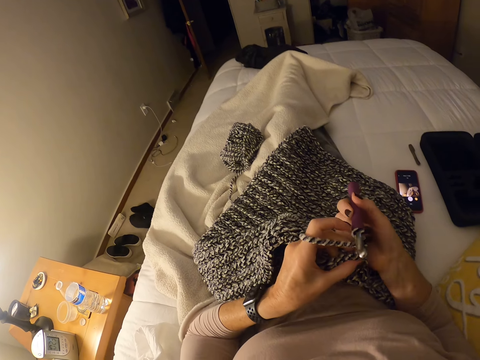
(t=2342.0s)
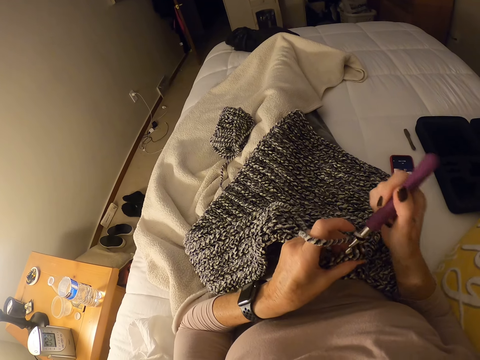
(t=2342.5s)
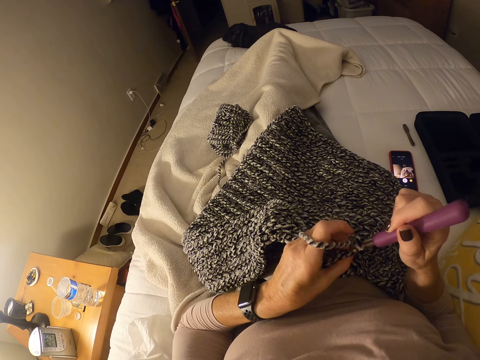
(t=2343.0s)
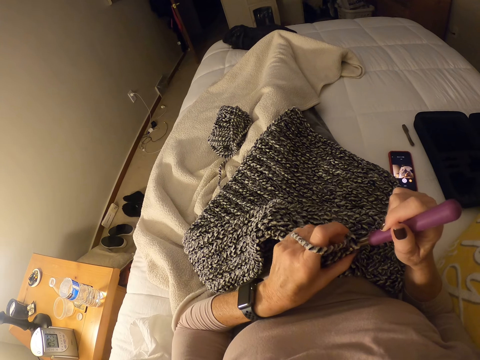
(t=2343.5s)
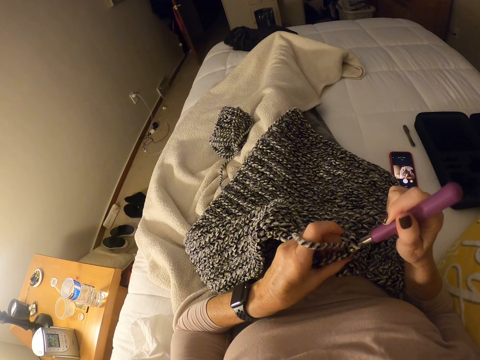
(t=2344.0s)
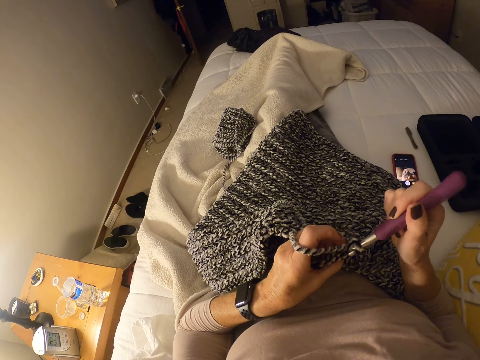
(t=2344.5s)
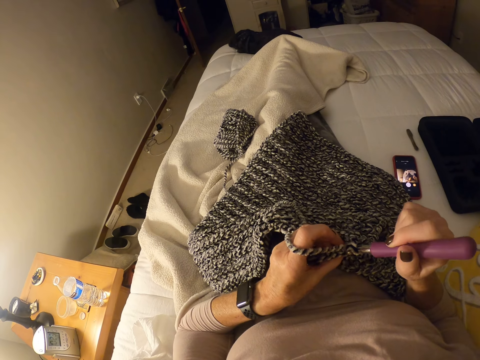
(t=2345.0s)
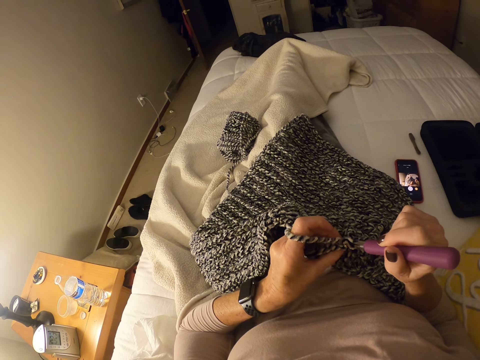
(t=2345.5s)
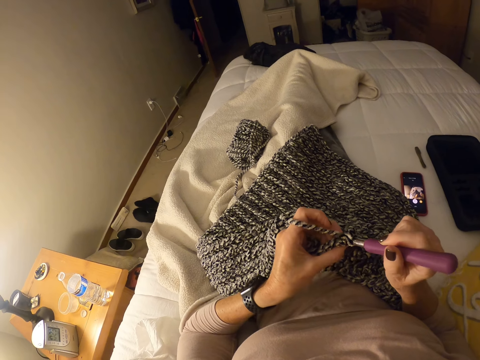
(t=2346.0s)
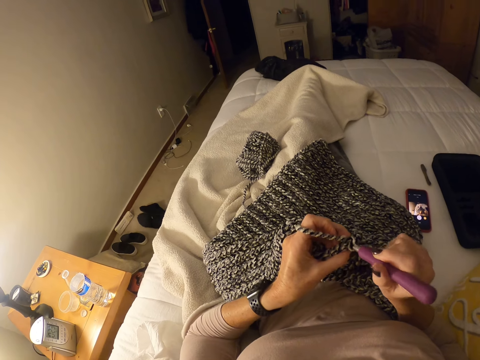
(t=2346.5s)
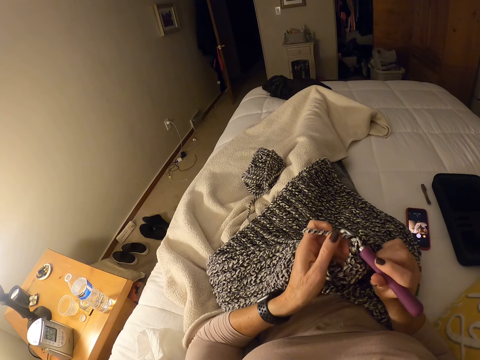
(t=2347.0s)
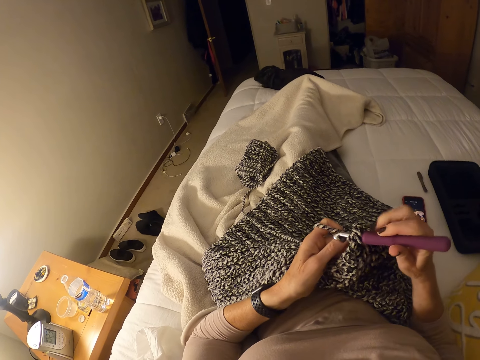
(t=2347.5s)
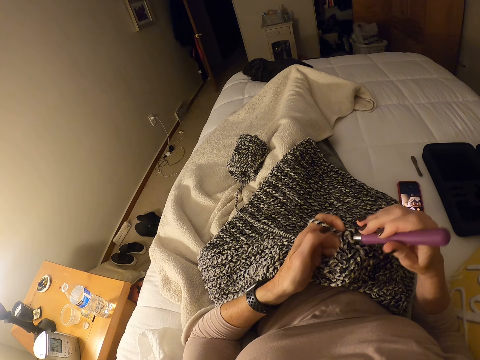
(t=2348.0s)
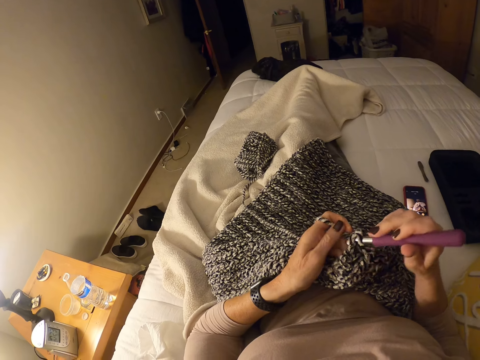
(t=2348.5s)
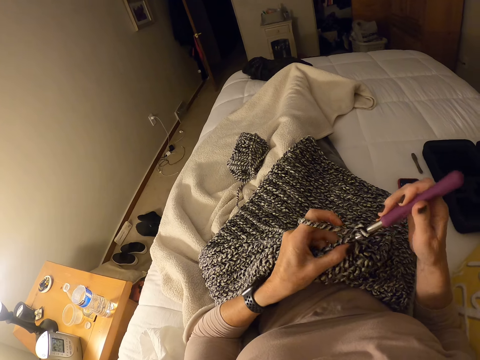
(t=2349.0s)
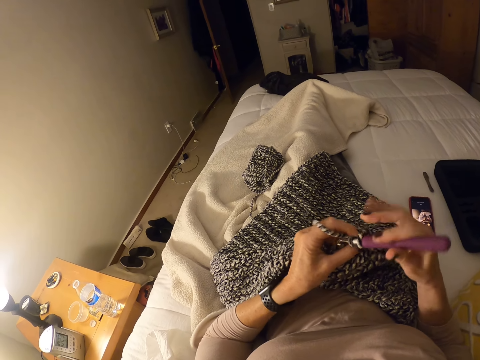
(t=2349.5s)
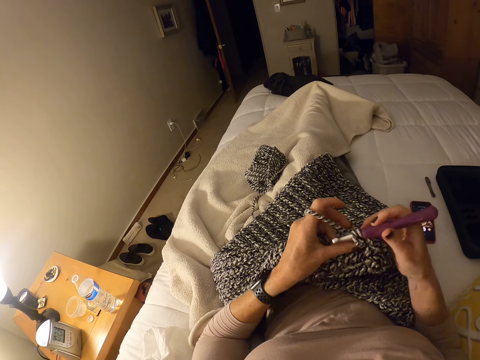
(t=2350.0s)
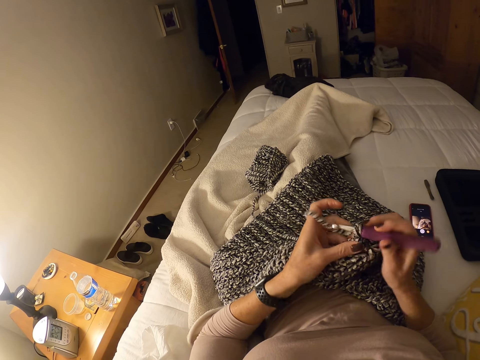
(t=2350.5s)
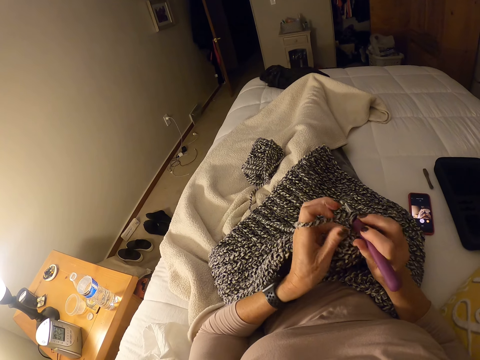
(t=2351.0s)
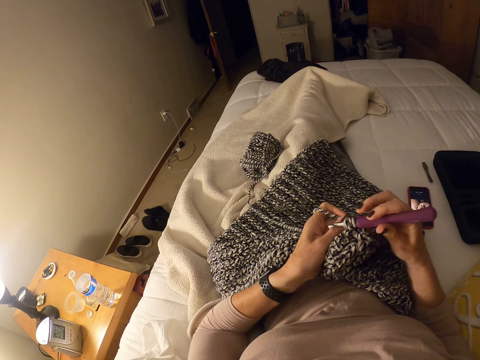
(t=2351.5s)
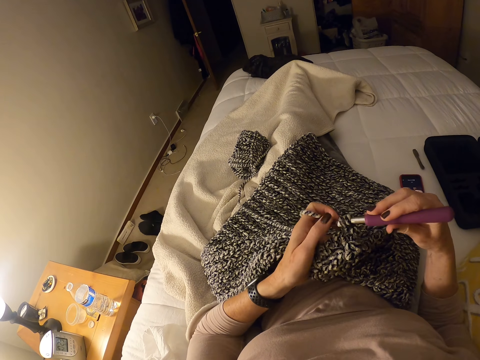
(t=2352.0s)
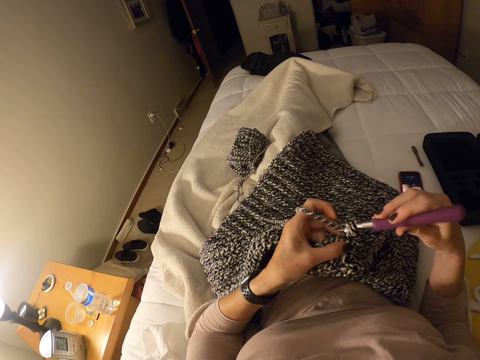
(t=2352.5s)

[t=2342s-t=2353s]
The camera wearer crochets the strip of yarn into a cloth with the crochet hook and her left hand.

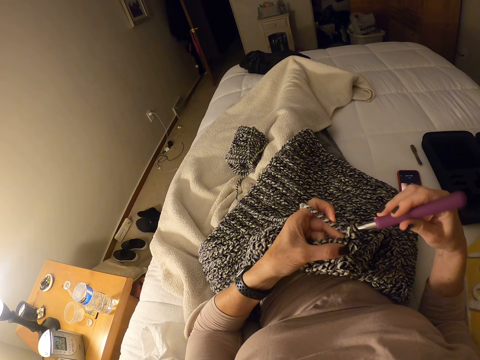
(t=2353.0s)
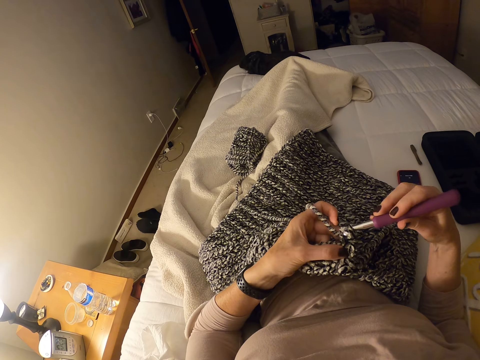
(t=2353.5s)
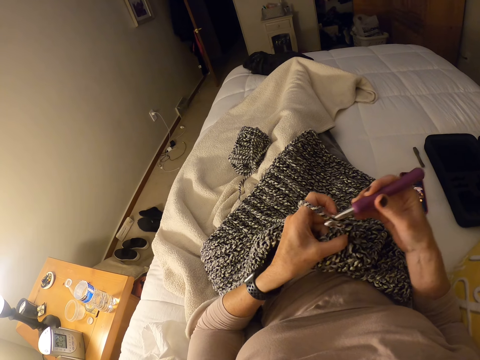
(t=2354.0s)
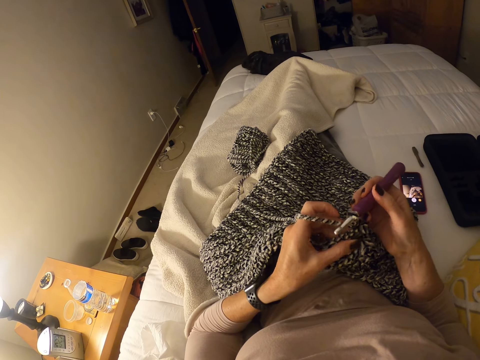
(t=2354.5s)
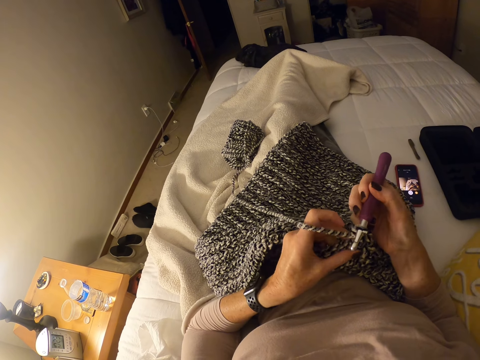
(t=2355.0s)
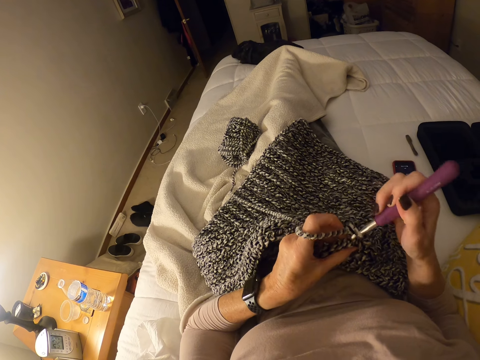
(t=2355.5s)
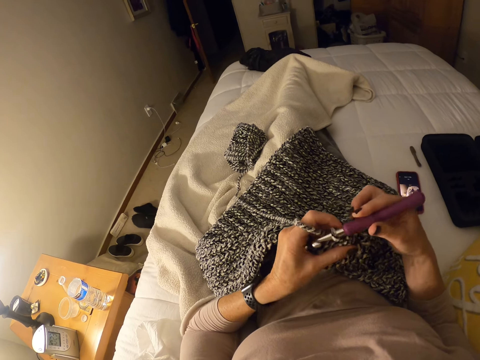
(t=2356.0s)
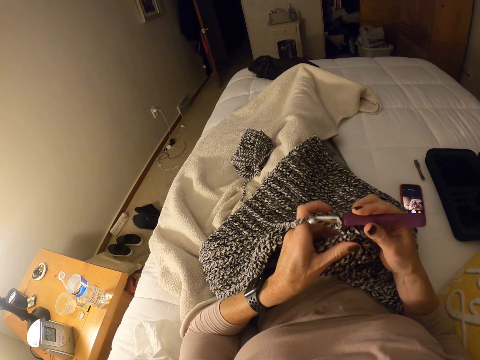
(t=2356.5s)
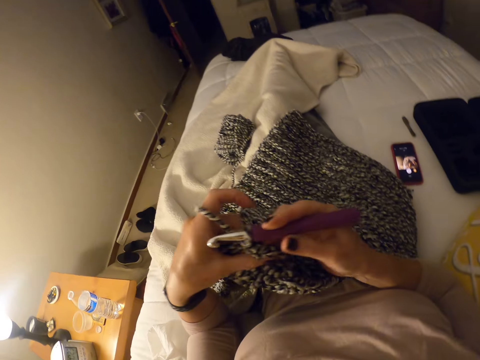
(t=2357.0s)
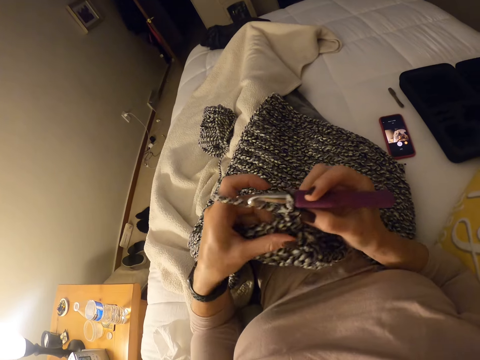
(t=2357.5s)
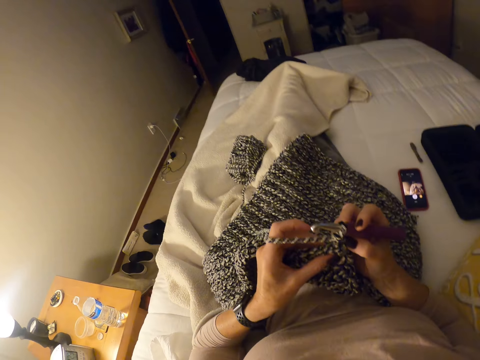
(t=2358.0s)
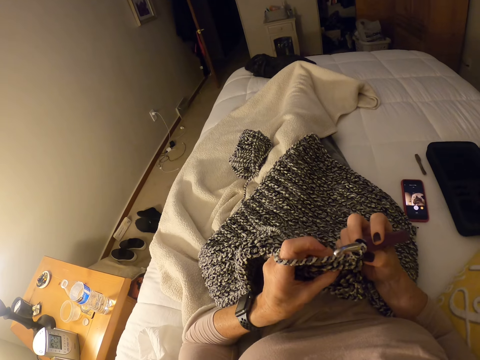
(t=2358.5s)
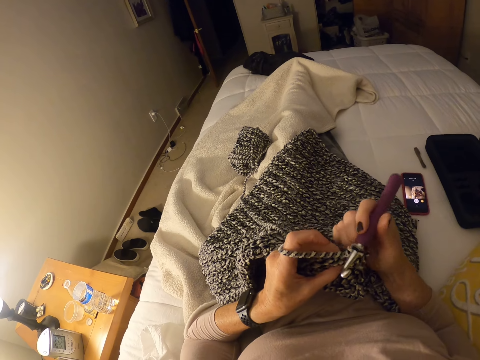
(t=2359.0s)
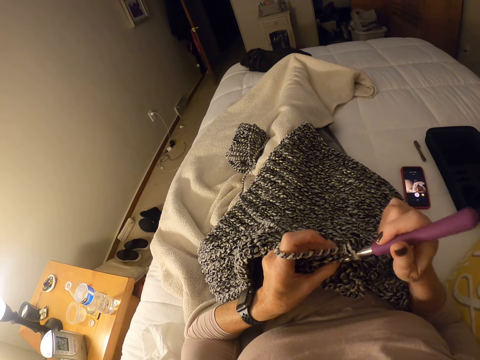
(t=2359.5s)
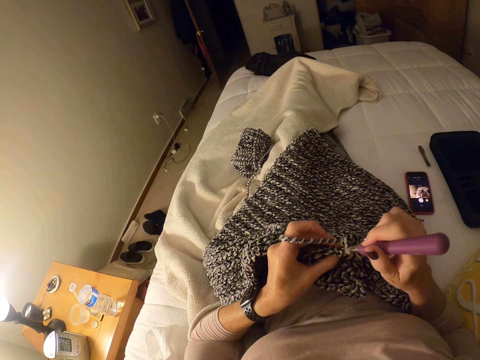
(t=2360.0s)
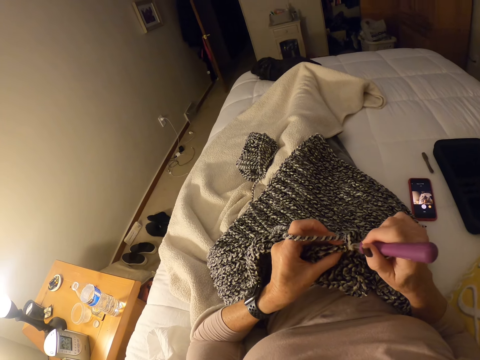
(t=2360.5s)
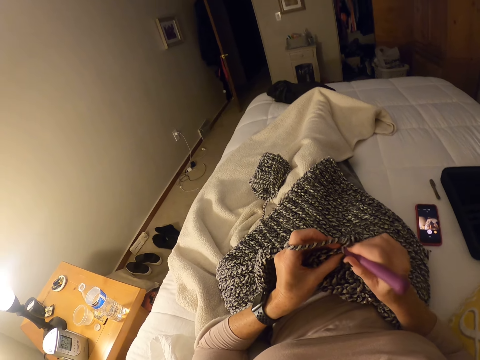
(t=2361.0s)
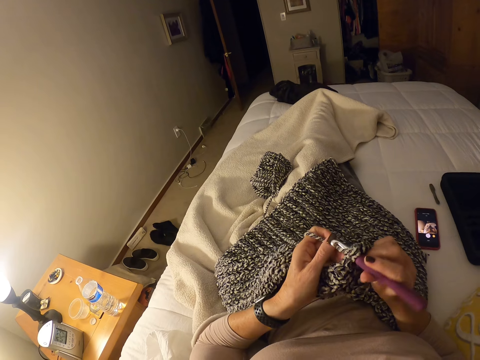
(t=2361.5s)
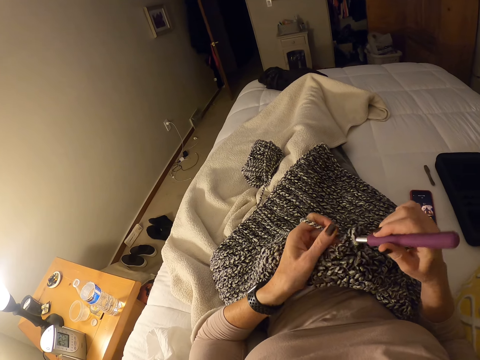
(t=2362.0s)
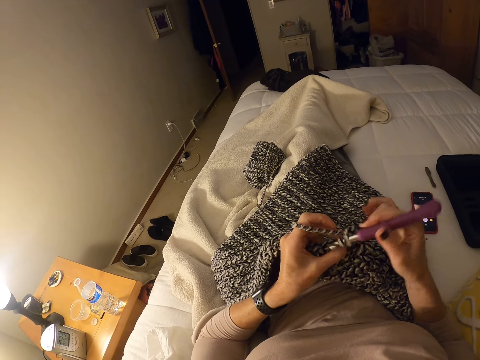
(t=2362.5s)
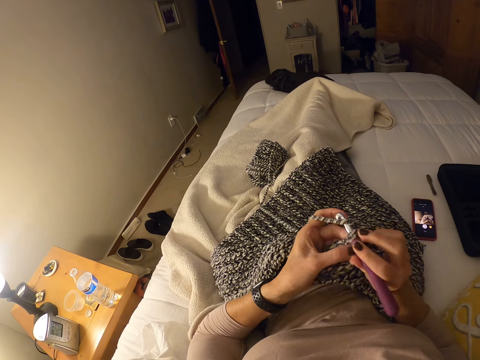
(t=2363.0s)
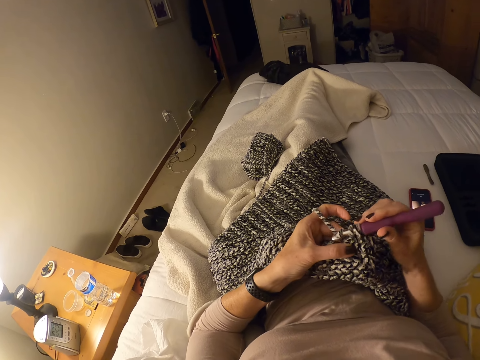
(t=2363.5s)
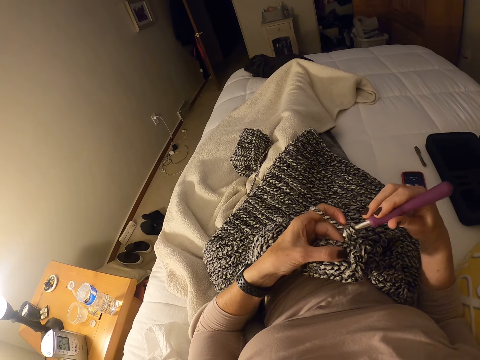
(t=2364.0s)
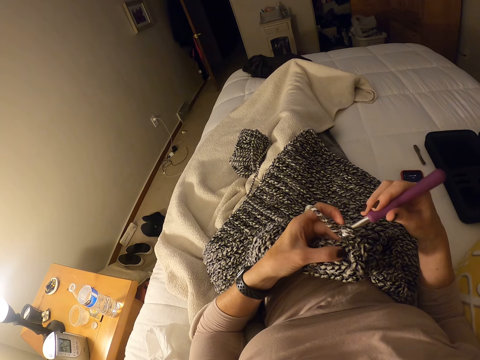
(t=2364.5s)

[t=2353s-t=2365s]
The camera wearer adjusts the crochet cloth with her hands. She crochets the strip of yarn into a cloth with the crochet hook and her left hand.

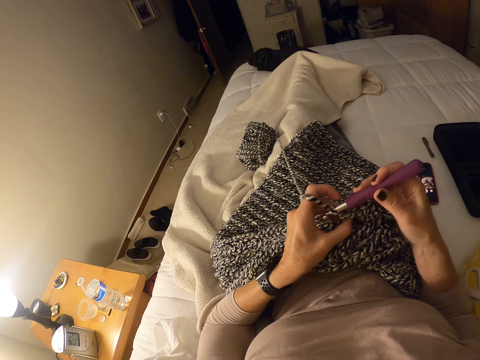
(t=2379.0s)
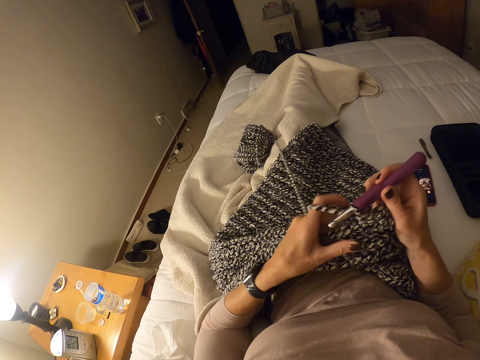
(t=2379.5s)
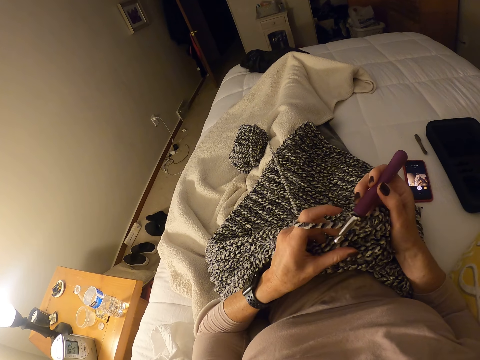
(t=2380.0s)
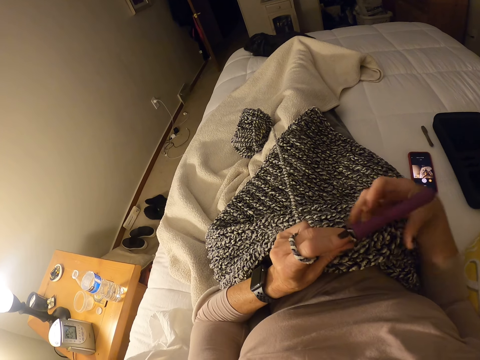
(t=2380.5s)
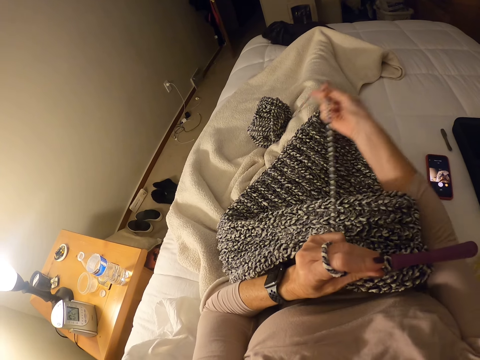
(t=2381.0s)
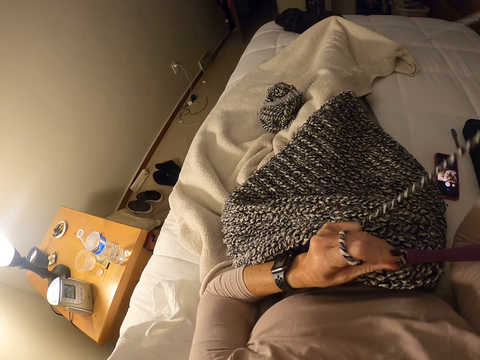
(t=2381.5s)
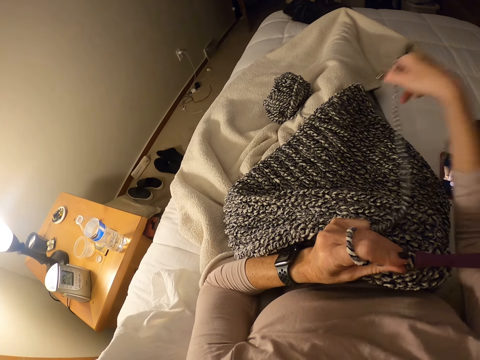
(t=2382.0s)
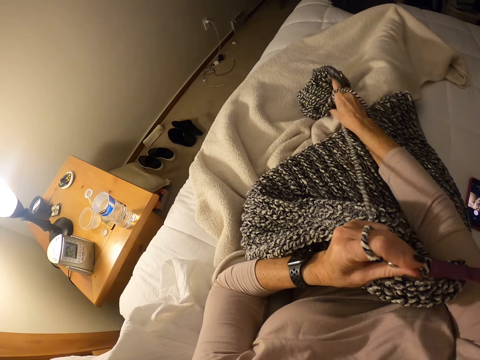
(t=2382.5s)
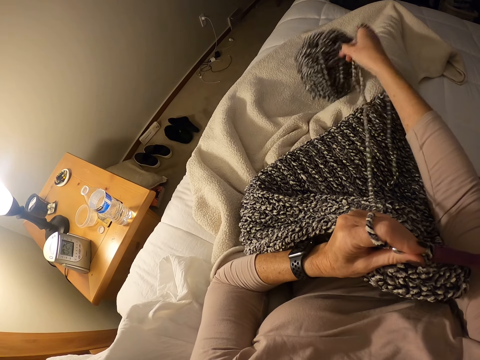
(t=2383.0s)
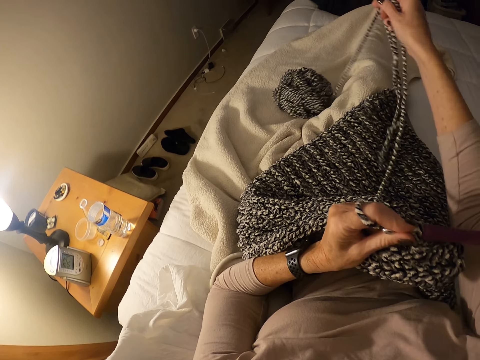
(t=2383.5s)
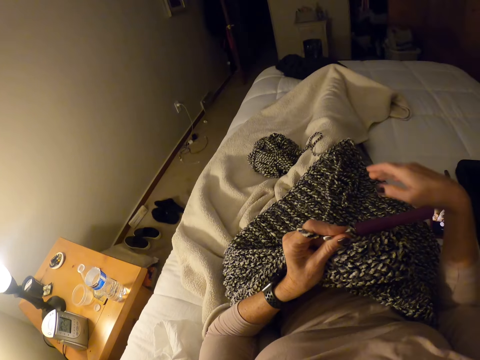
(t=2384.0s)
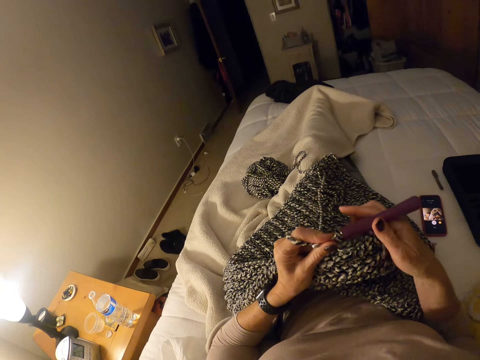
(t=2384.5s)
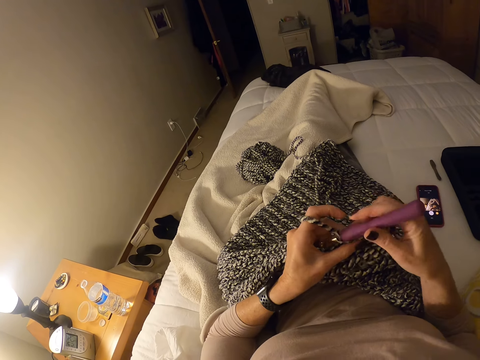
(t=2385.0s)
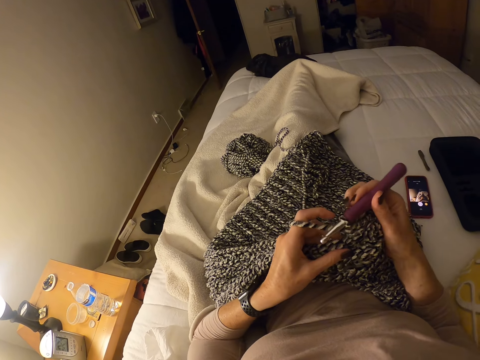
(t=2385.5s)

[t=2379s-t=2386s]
The camera wearer stops knitting the fabric. She adjusts the yarn. She pulls the strip of yarn with her right hand. She picks up the yarn with her right hand. She drops the yarn on the bed. She drops the strip of yarn on her legs. She holds the crochet hook with her right hand. She crochets the strip of yarn into a cloth with the crochet hook and her left hand.
